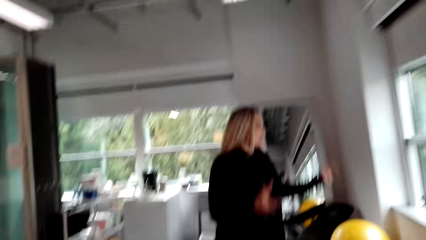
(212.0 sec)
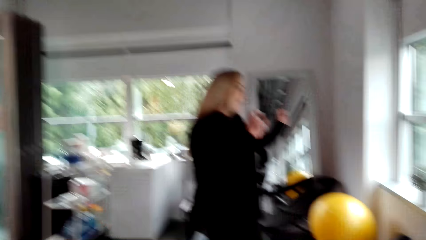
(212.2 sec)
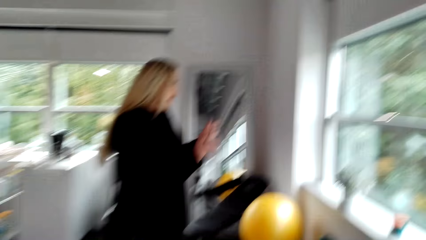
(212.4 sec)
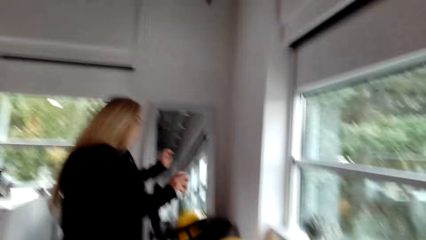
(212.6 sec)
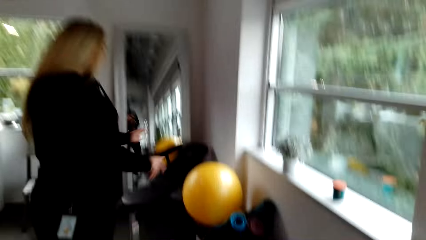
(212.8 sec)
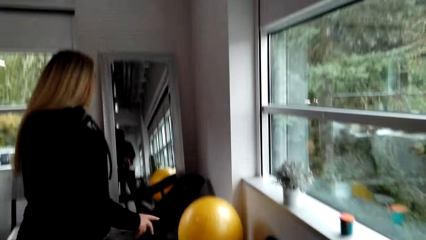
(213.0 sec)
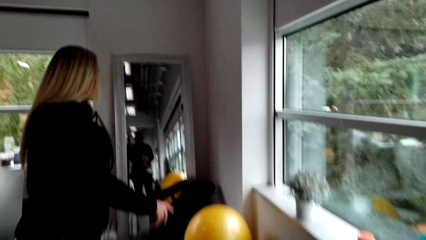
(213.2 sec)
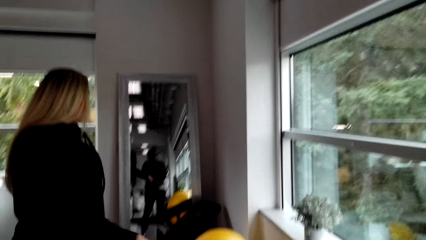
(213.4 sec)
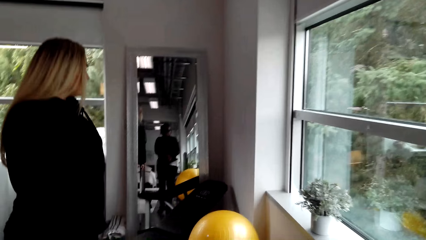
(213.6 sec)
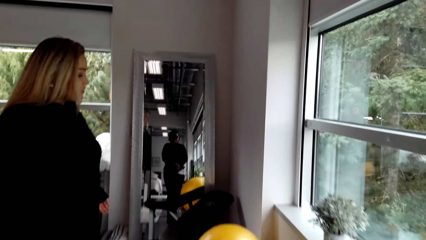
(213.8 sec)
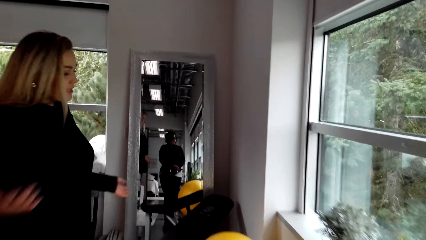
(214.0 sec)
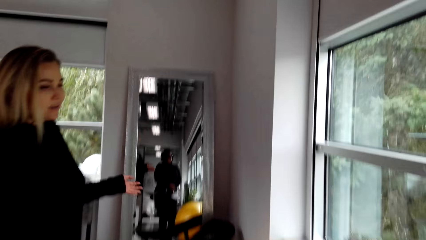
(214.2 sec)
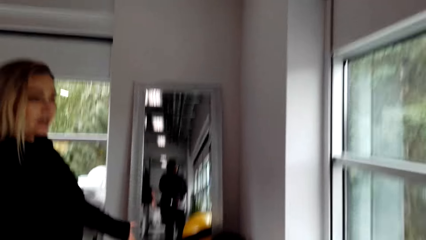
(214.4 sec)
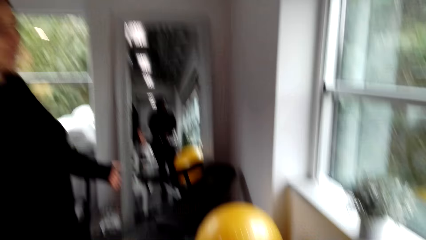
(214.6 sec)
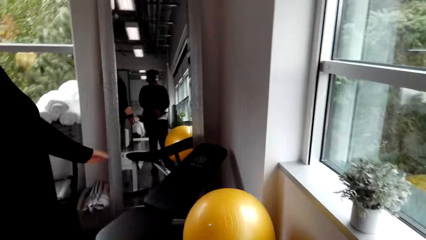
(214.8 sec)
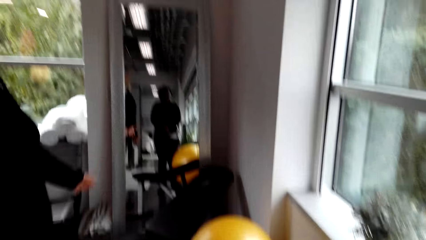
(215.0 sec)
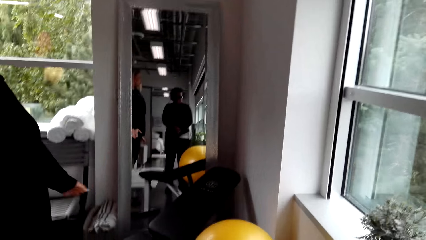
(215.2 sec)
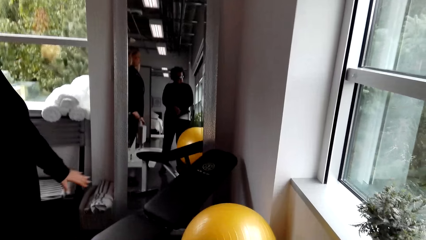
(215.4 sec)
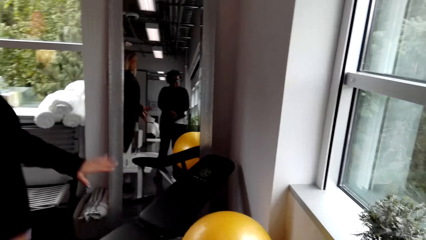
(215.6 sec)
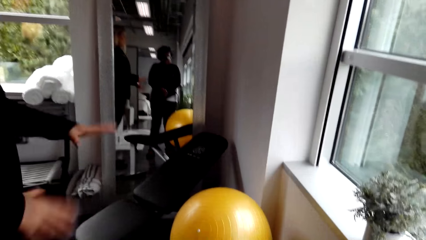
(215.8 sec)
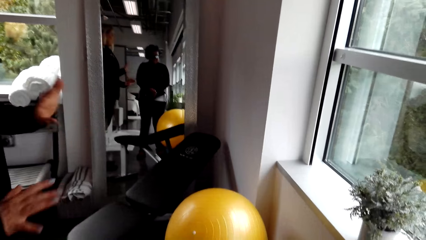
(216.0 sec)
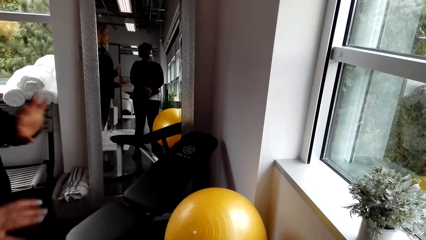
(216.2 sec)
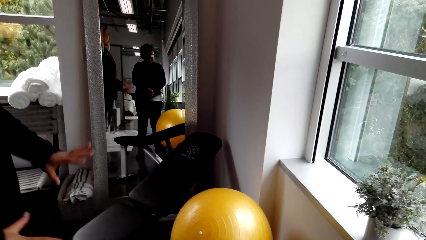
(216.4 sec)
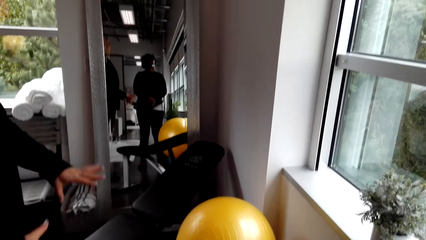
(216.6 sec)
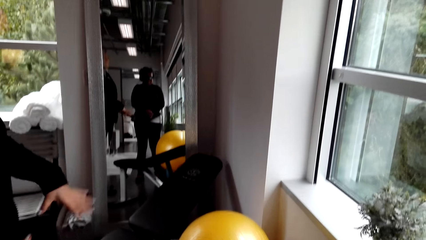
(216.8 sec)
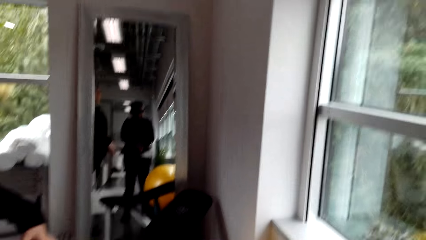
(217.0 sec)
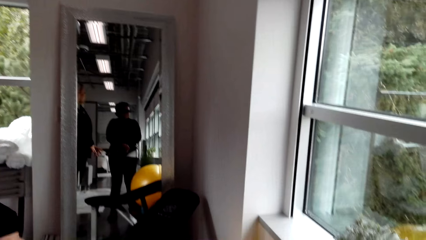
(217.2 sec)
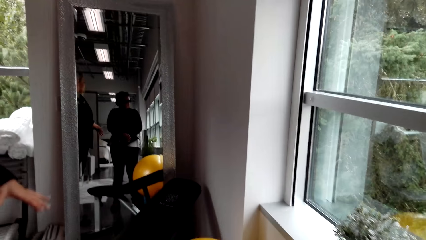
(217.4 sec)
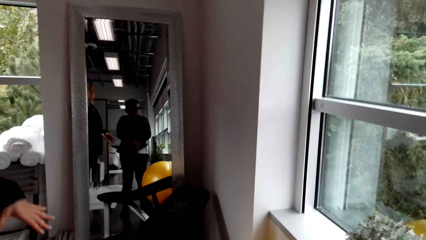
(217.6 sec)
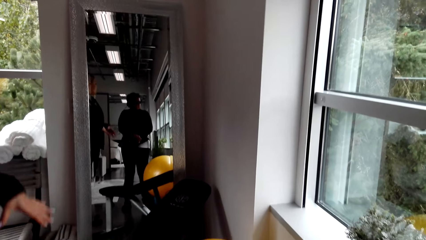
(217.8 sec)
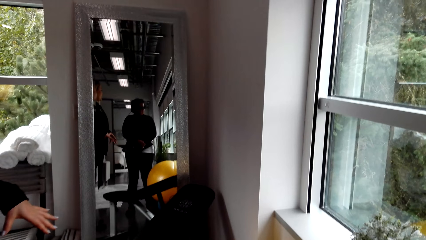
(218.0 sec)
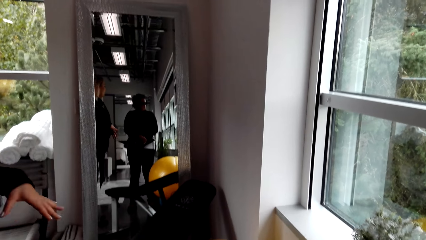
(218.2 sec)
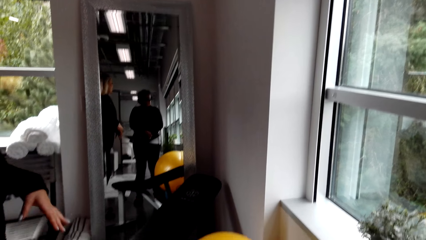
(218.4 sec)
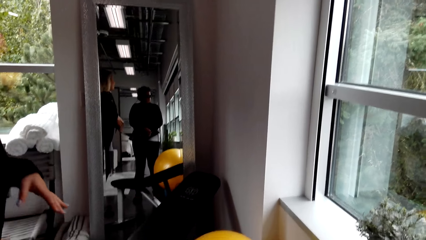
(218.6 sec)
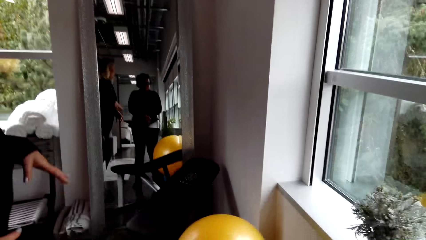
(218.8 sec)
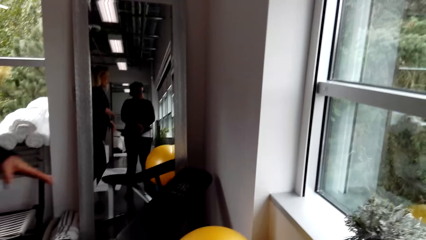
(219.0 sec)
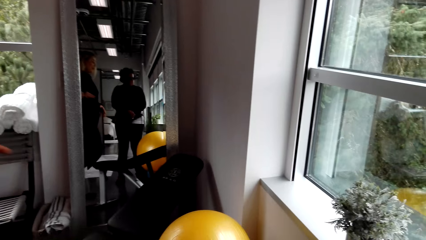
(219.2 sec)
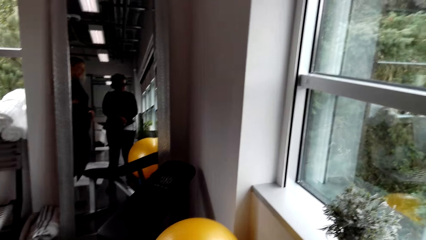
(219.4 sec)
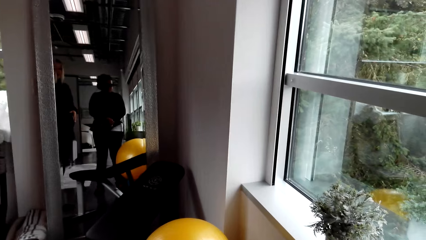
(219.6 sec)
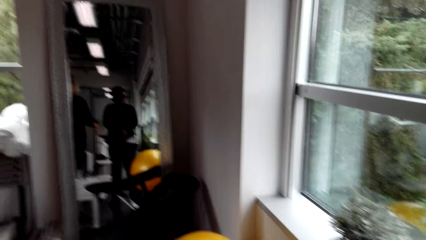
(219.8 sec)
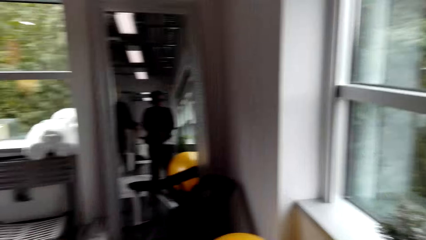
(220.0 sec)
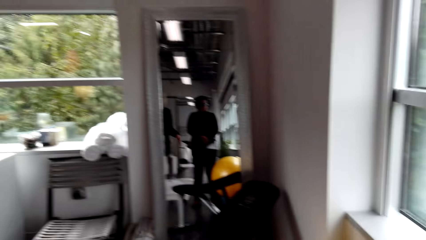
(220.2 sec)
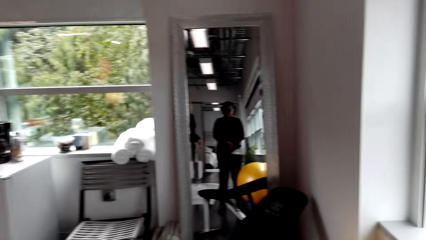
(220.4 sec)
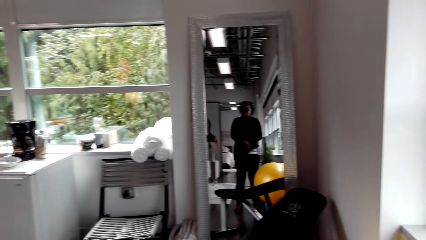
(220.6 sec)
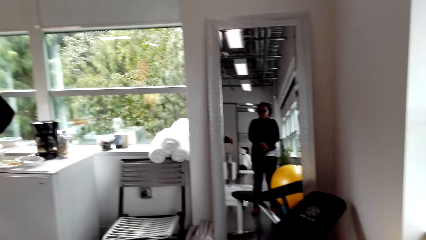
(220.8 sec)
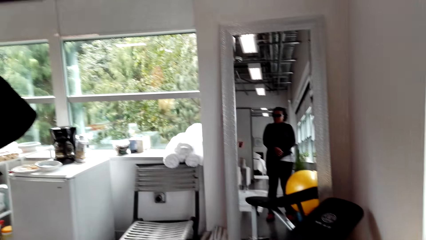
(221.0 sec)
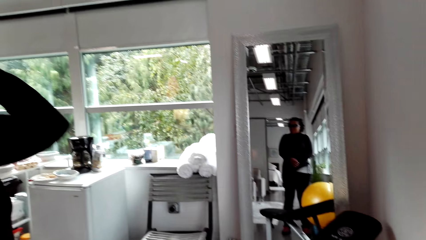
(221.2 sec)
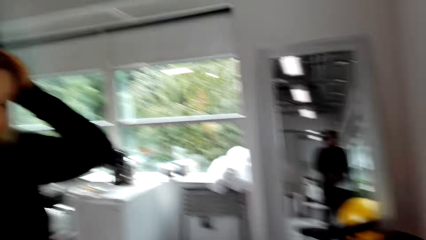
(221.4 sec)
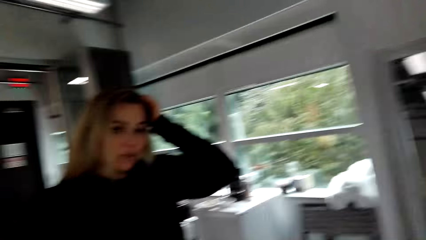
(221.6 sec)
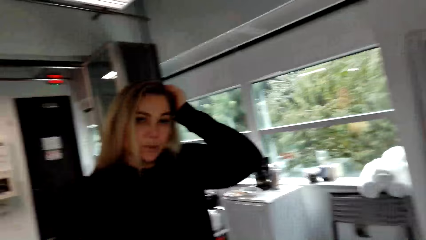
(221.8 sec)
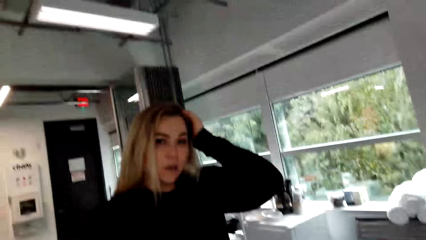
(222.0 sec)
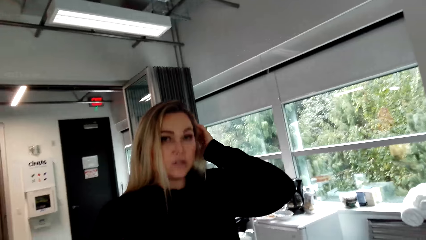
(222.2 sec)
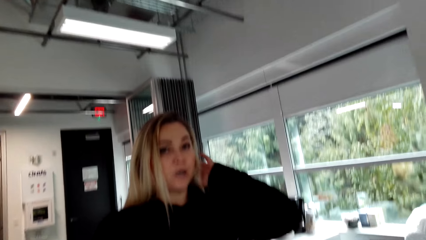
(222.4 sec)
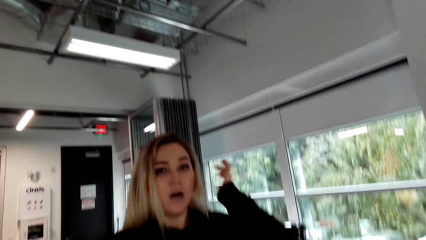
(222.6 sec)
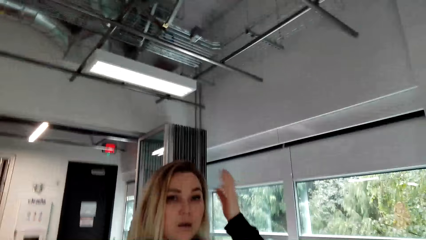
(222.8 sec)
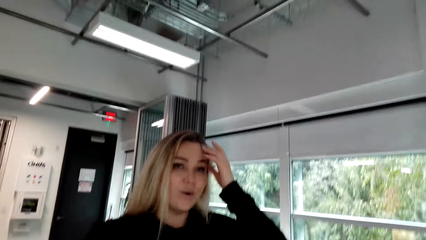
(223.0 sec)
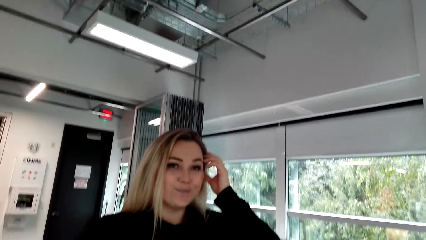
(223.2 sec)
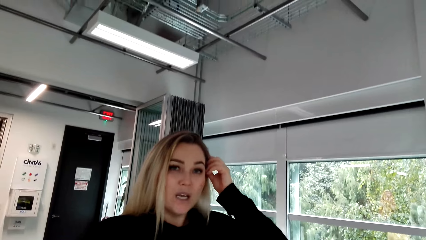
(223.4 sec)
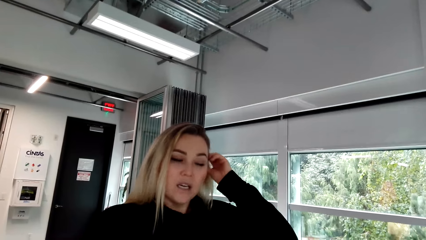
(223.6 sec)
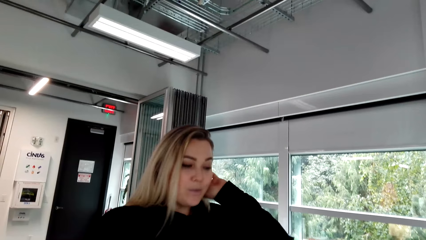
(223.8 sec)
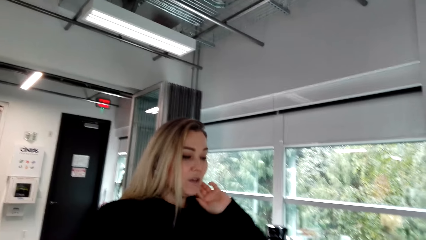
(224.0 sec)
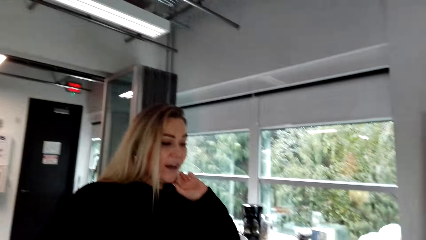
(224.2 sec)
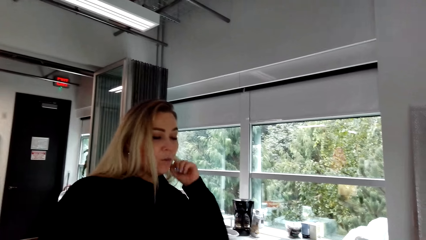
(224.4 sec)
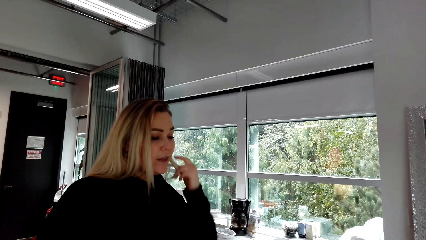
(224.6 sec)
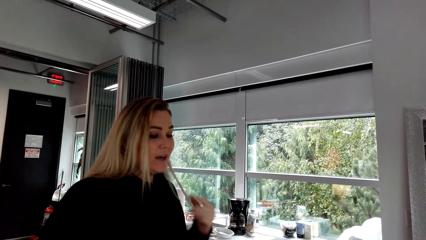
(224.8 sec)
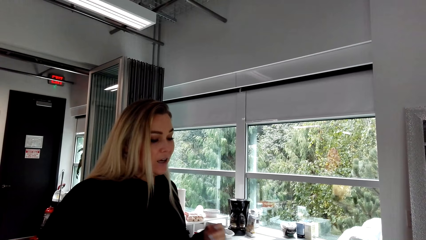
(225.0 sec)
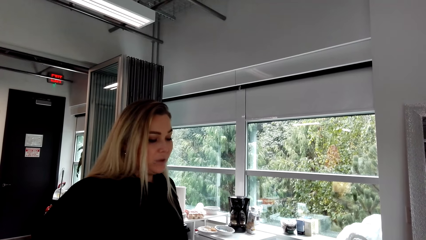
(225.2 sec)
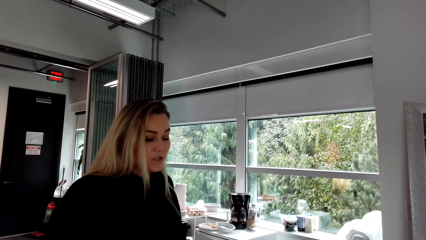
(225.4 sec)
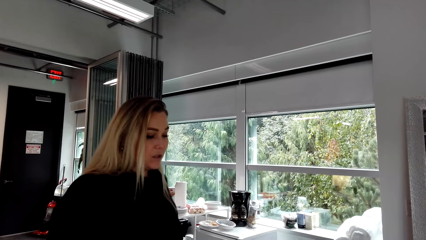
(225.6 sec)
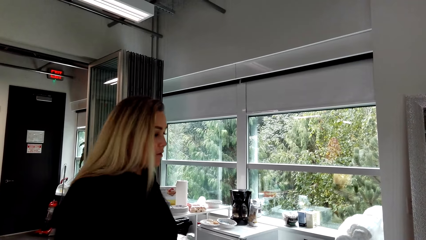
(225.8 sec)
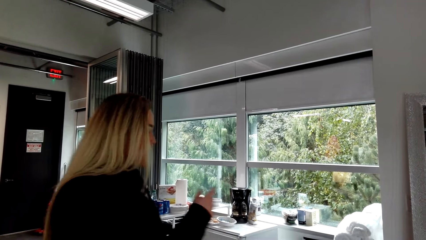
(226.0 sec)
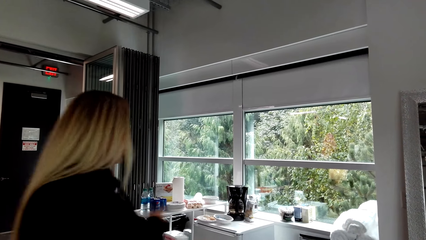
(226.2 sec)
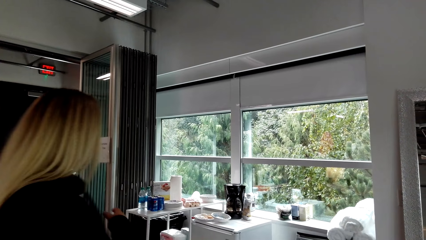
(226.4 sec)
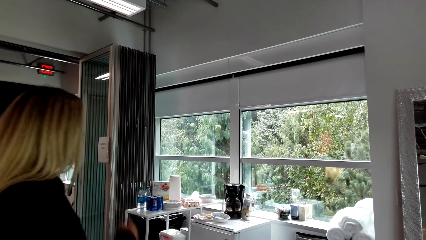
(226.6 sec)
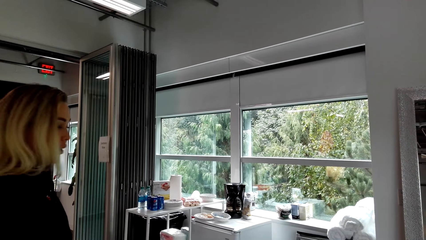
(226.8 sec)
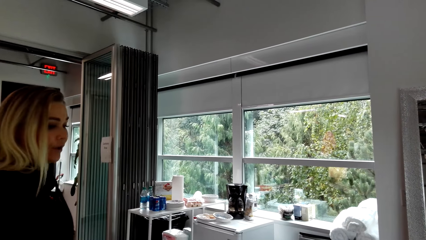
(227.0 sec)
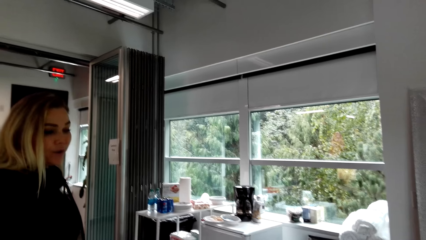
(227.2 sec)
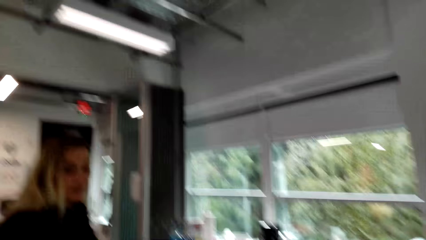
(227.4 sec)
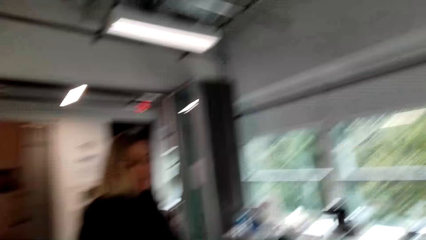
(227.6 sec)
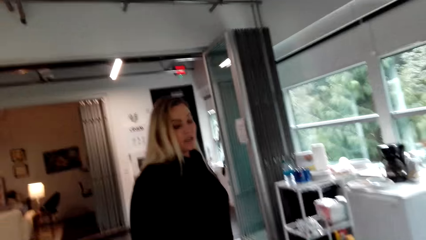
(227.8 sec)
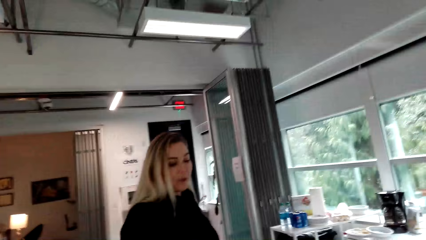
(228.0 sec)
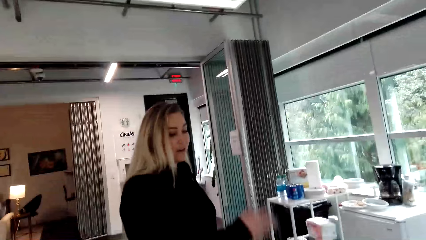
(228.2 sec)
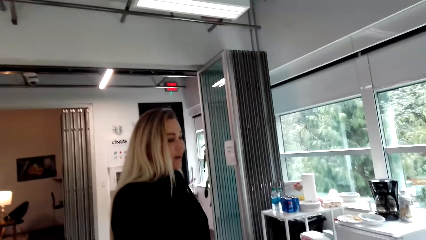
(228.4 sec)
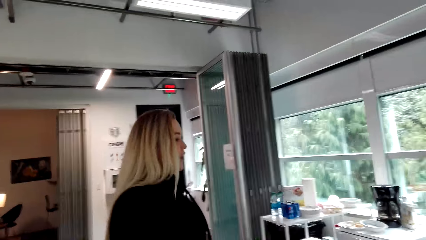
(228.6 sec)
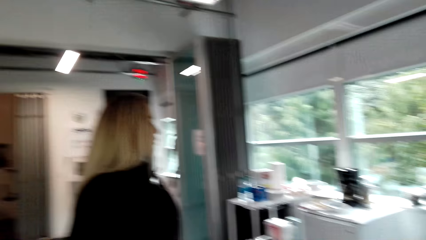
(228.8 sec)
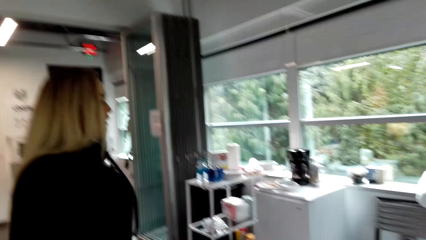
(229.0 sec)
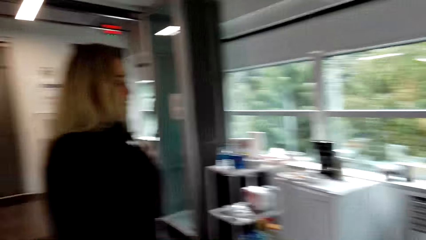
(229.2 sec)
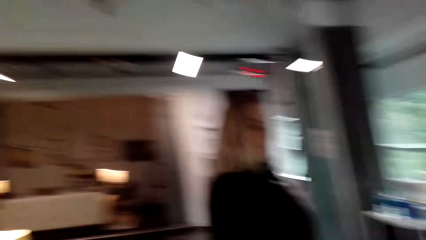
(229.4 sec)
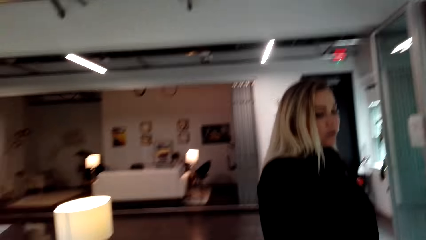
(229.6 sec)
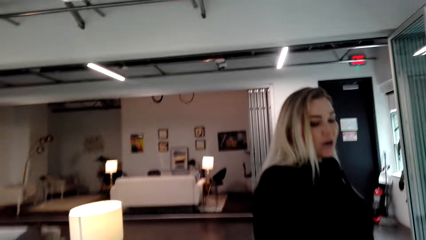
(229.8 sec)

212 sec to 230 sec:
A woman touches her hair. The woman shows the camera wearer the kitchen.
